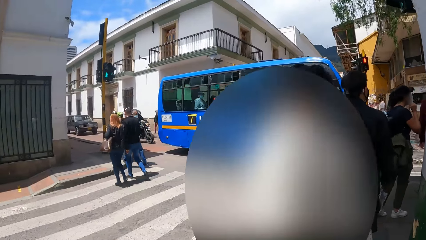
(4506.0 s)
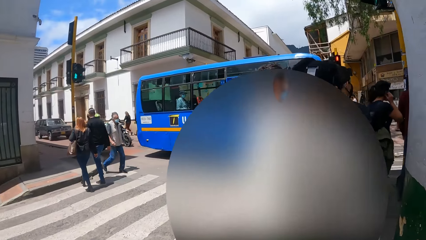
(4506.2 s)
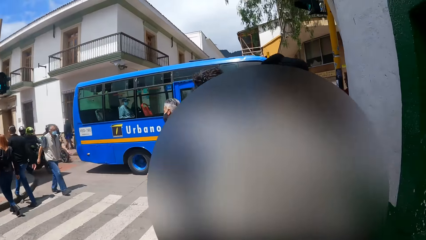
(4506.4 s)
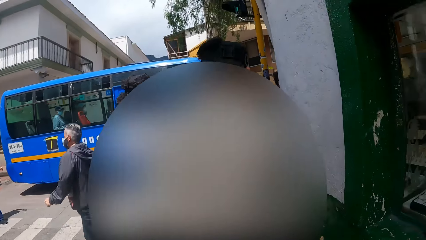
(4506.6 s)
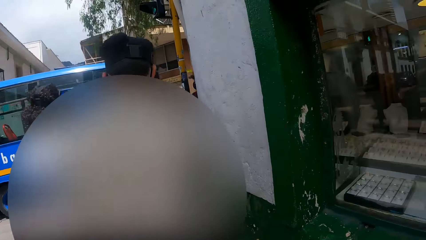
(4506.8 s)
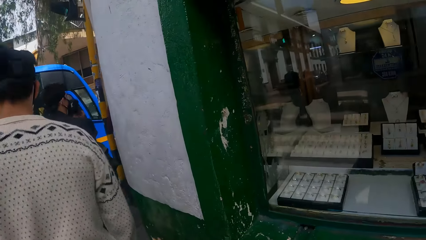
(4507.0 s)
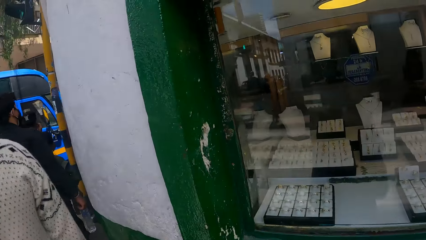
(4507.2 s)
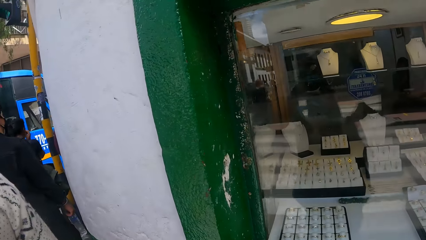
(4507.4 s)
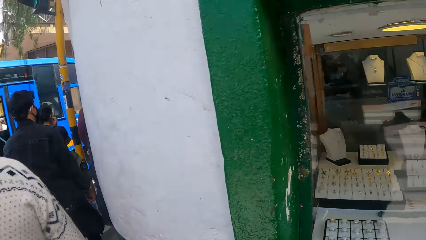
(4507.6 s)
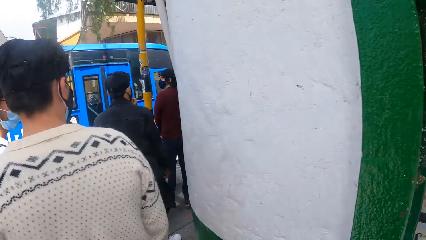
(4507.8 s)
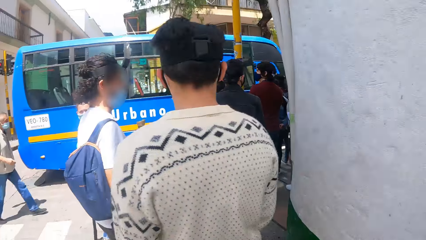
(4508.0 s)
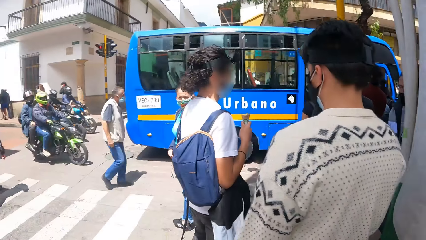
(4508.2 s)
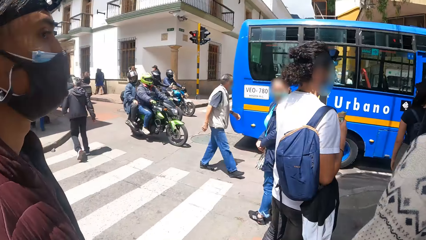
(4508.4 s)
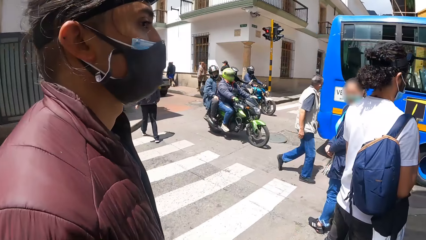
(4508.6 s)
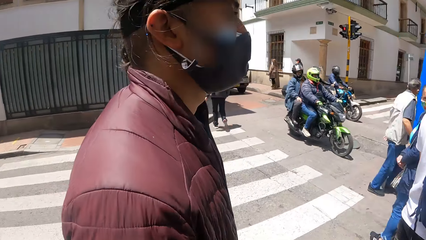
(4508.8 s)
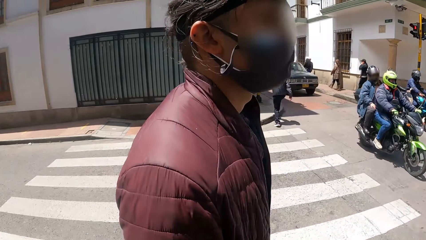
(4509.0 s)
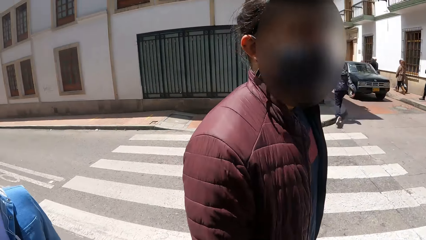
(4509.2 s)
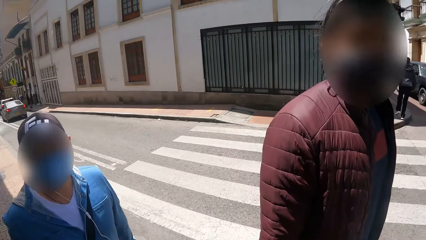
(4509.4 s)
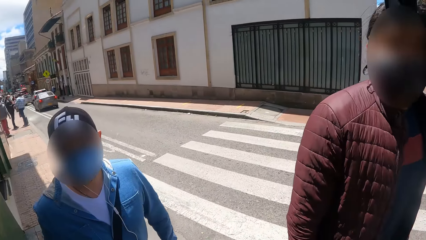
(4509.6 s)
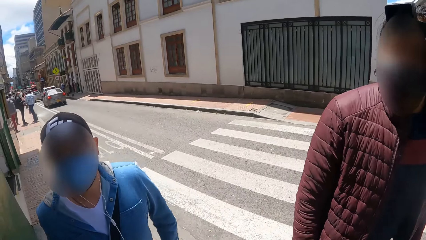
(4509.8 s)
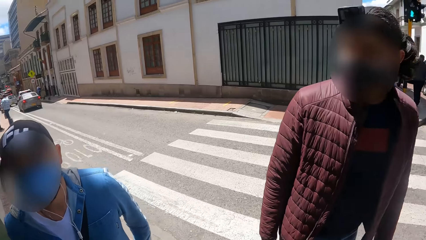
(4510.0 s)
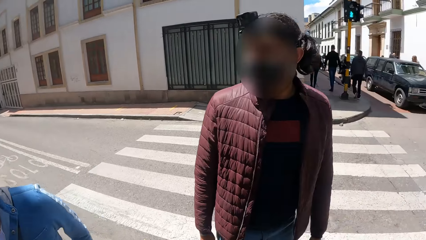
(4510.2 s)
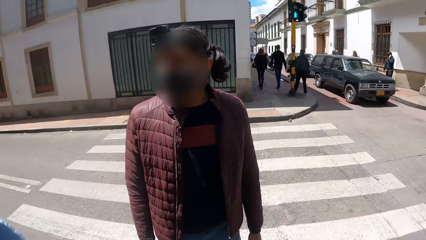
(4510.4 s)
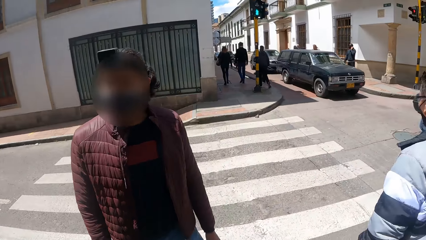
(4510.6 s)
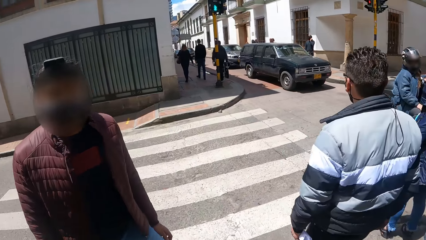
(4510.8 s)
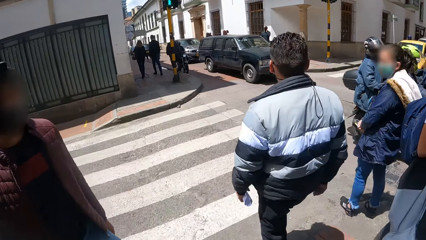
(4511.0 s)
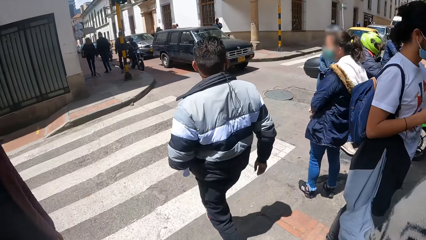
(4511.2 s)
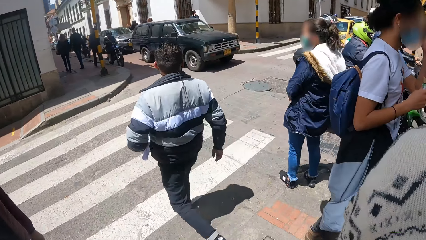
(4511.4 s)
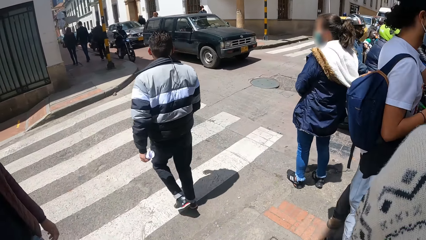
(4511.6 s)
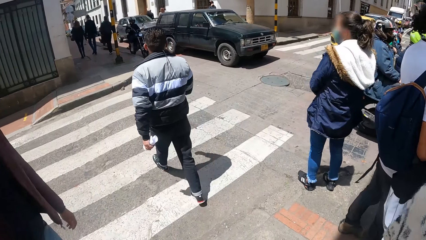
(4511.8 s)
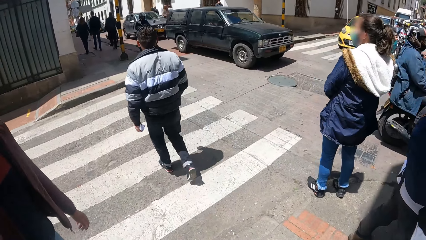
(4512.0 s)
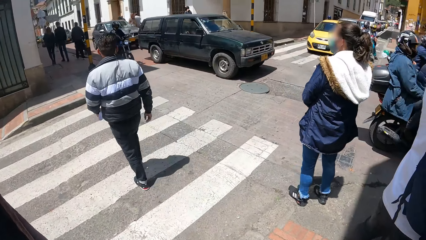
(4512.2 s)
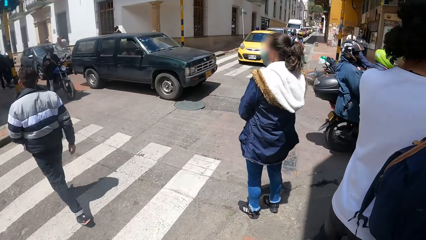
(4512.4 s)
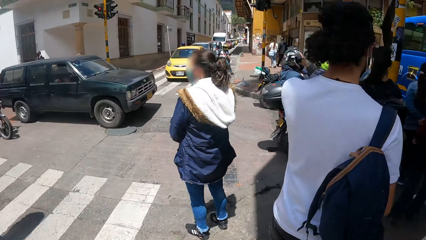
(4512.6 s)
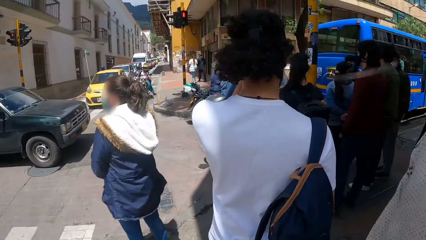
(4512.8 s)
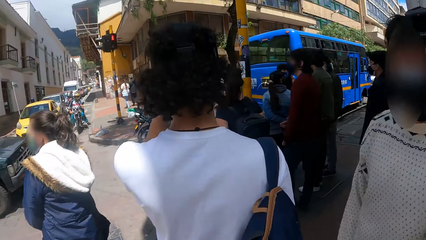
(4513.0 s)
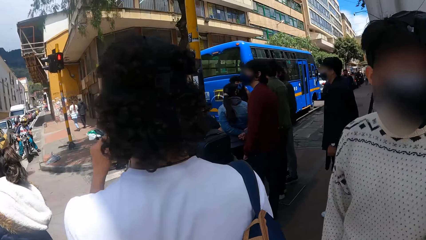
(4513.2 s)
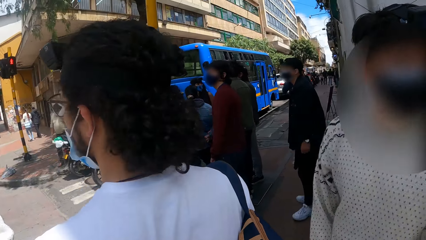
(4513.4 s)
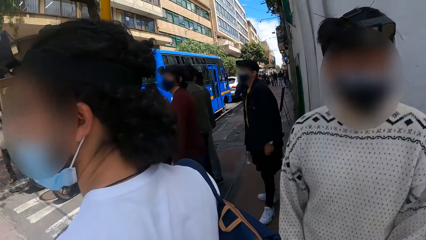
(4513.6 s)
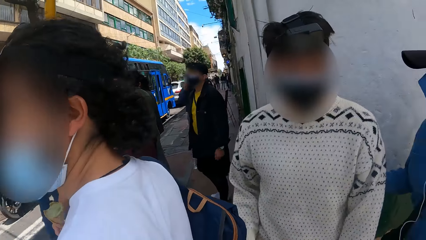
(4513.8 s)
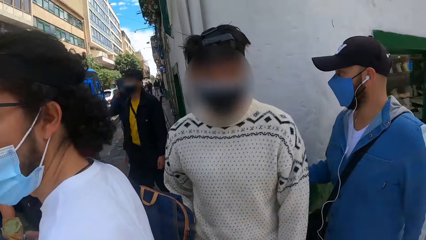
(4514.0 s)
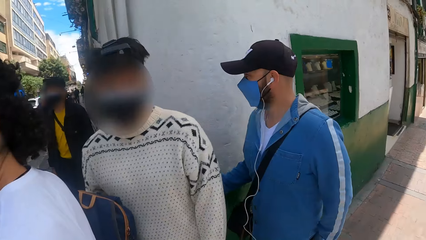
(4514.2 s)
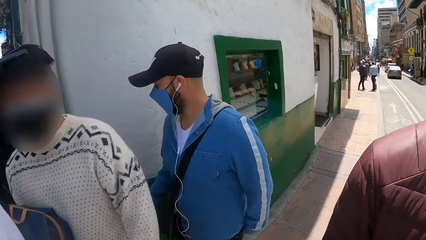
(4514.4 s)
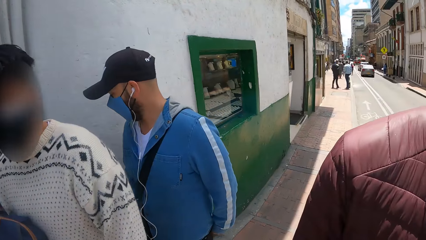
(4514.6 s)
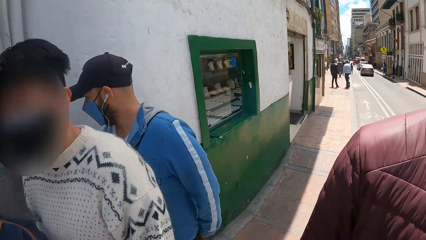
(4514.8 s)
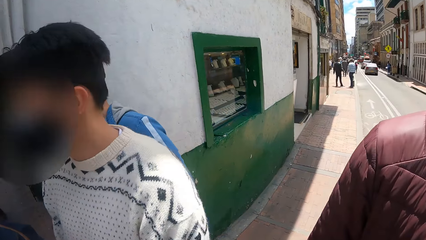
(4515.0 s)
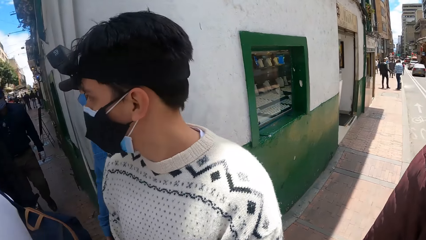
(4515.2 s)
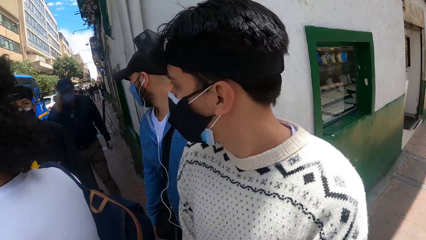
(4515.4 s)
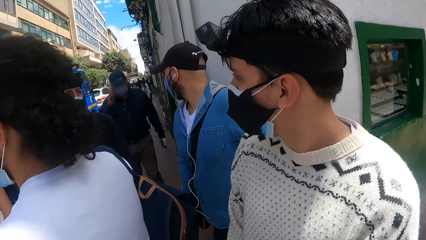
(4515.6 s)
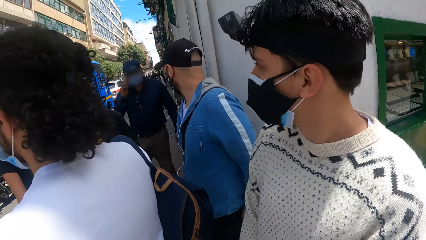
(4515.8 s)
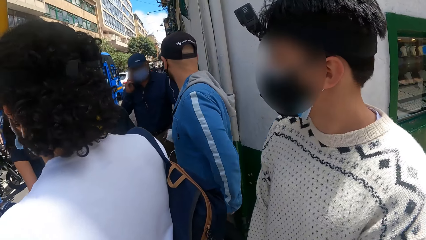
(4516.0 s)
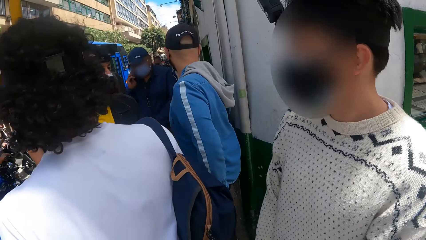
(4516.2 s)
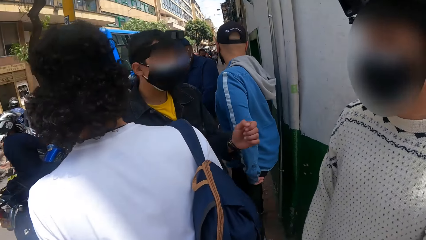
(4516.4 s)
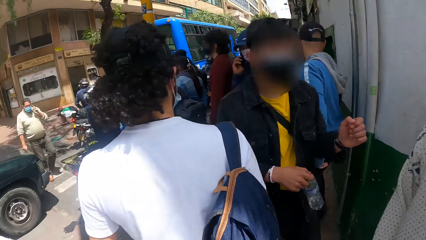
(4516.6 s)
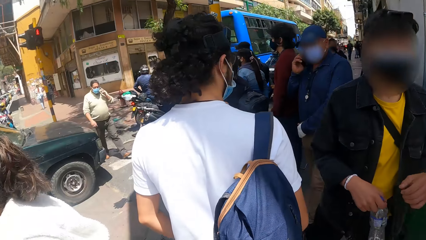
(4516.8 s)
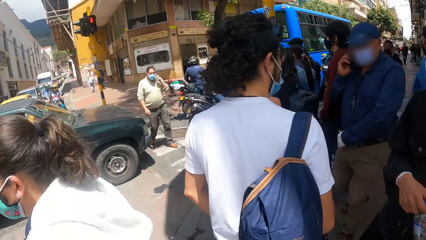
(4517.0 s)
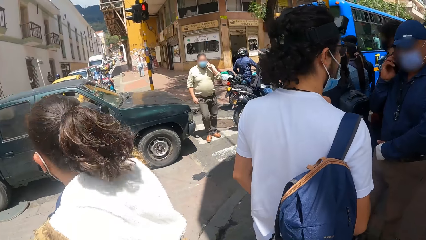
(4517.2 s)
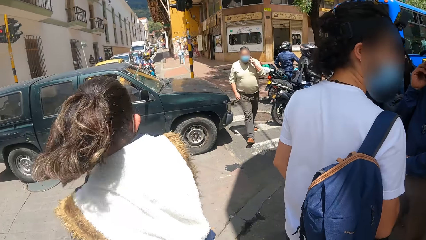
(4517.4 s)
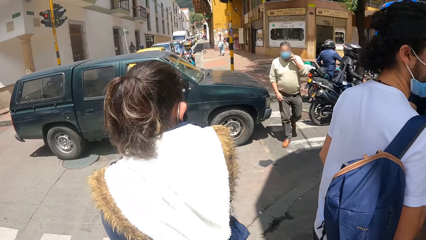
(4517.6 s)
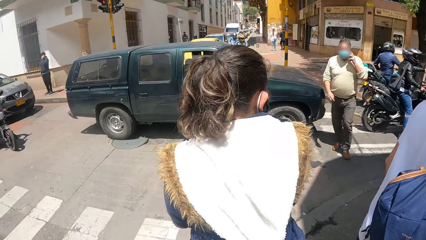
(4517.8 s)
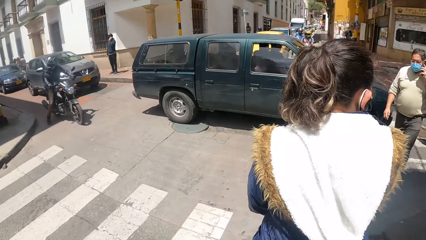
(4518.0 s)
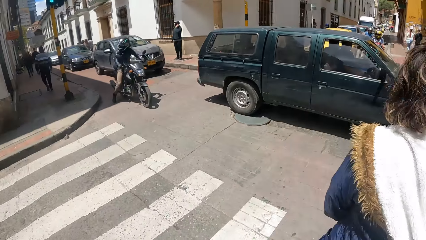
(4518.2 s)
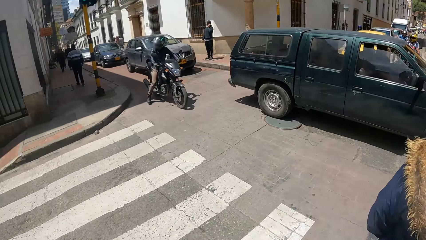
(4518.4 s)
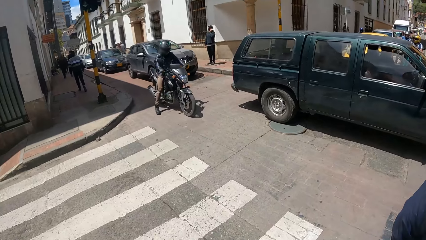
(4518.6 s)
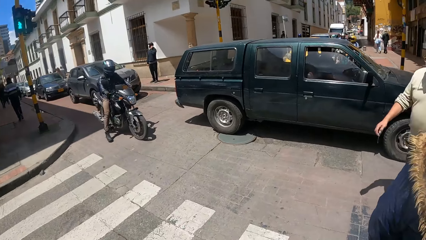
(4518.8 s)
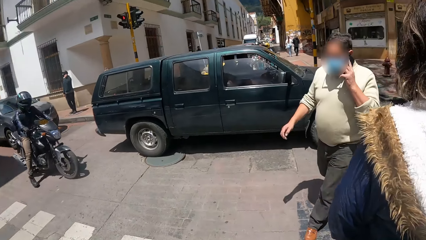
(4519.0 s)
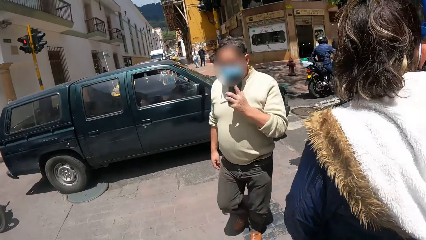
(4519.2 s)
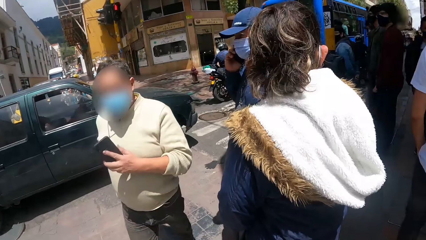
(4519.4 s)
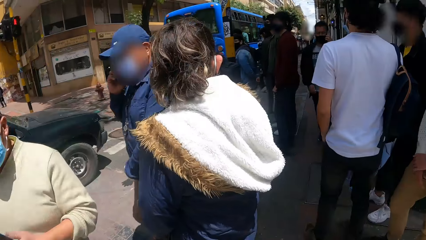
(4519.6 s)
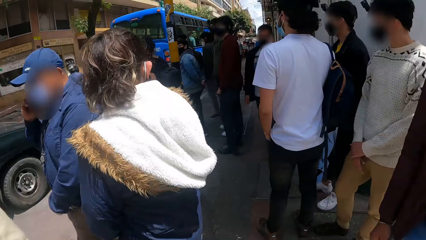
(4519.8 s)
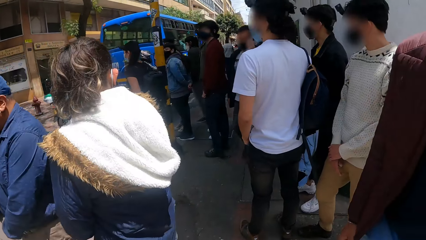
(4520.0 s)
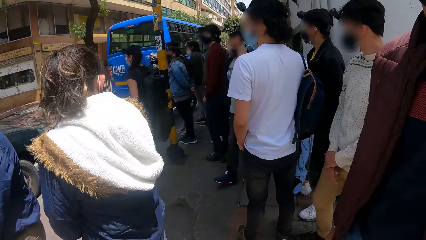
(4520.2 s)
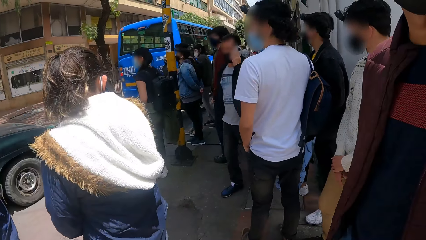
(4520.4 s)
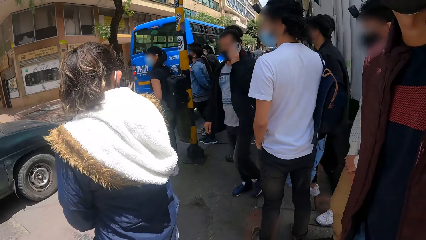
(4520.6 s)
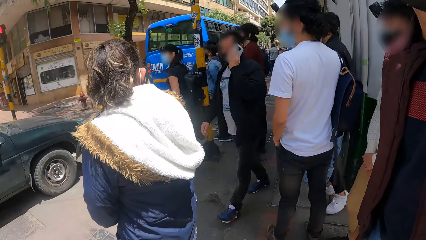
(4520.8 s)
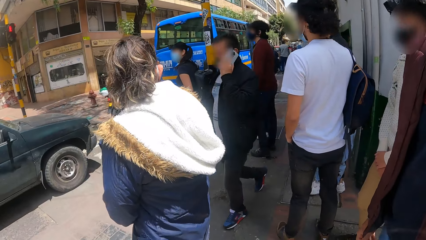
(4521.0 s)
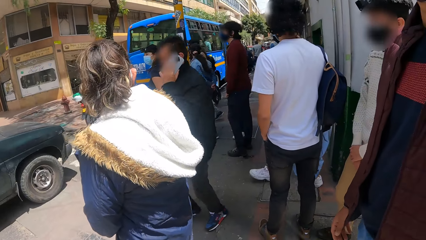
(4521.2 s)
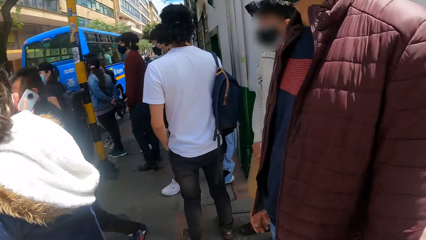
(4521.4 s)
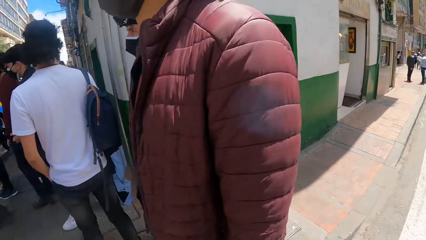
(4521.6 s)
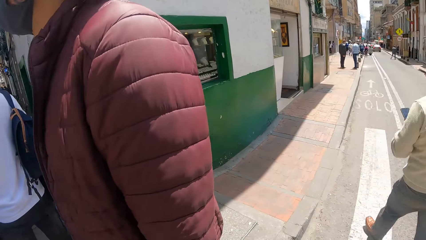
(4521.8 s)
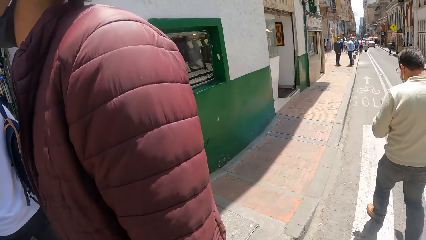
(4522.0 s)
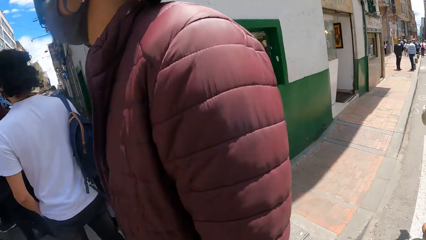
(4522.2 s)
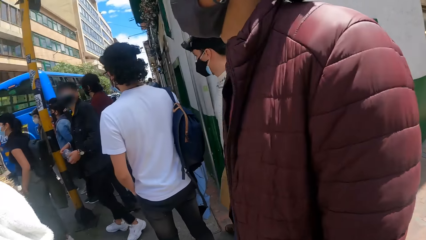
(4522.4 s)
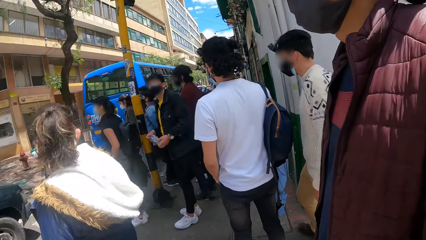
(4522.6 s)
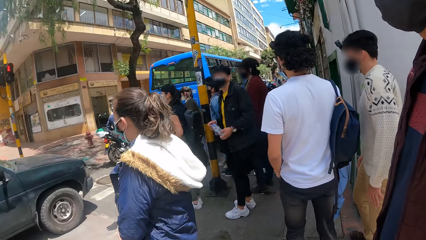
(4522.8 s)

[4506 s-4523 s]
The camera wearer looks around. They look at a storefront. The camera wearer, the man and two other people stop talking. The camera wearer looks around. They walk.
